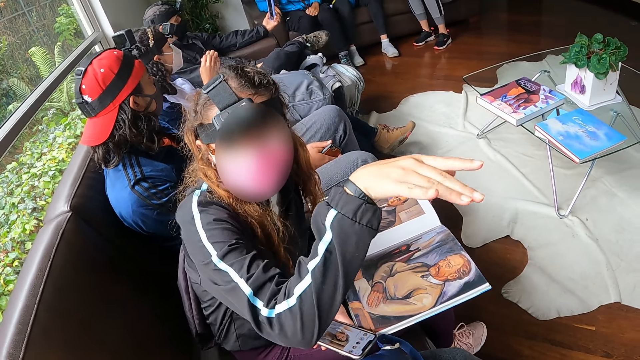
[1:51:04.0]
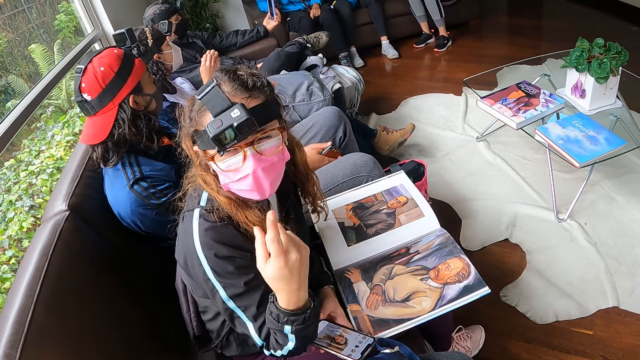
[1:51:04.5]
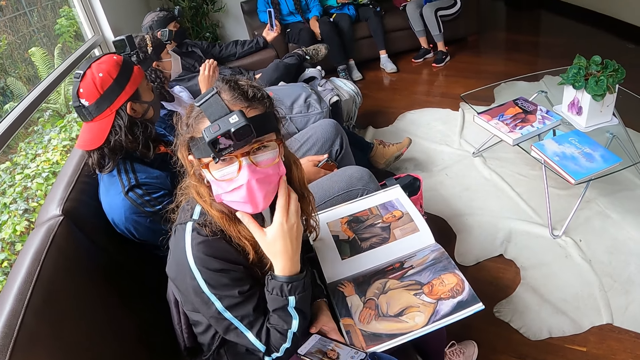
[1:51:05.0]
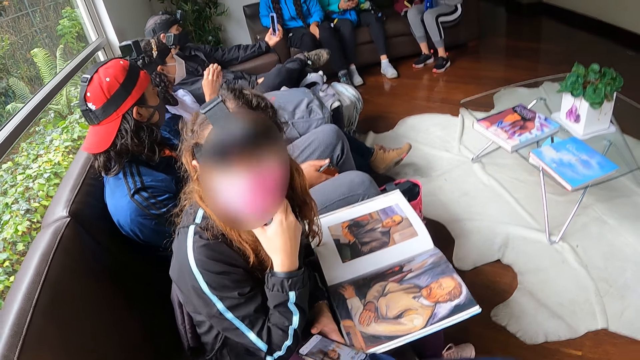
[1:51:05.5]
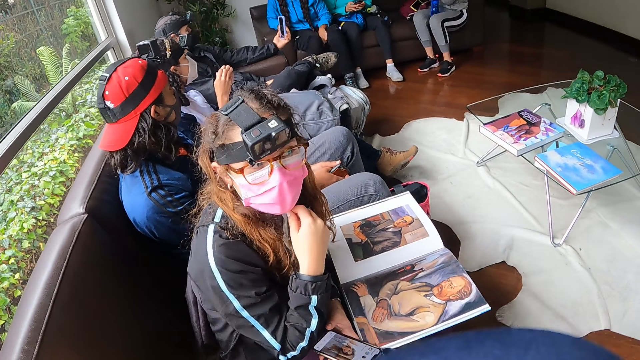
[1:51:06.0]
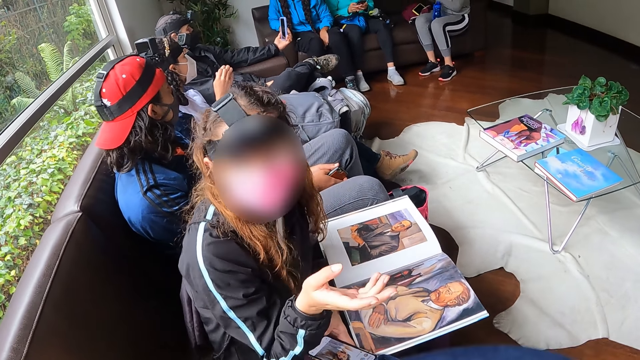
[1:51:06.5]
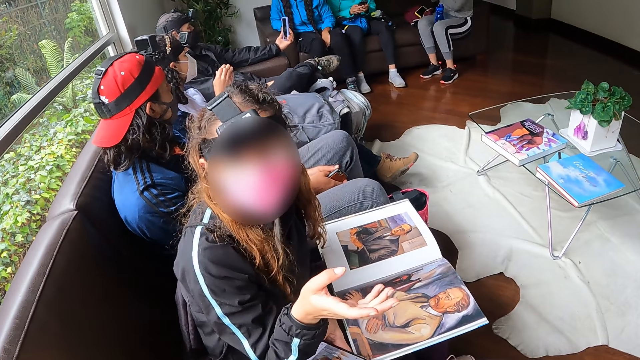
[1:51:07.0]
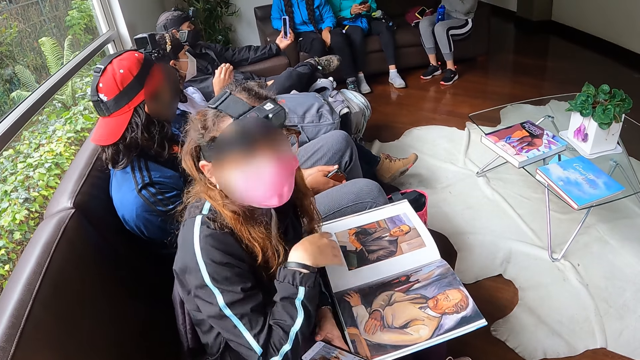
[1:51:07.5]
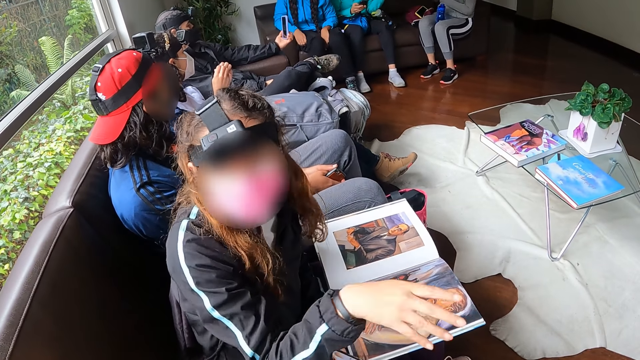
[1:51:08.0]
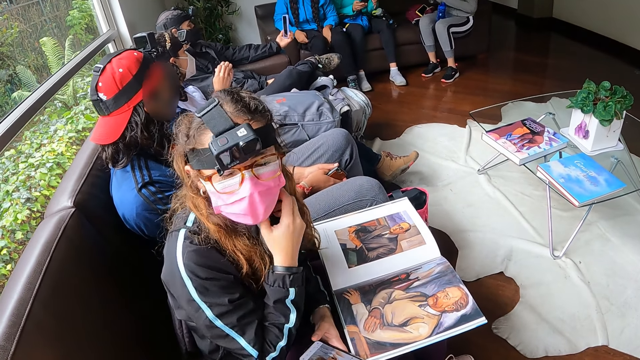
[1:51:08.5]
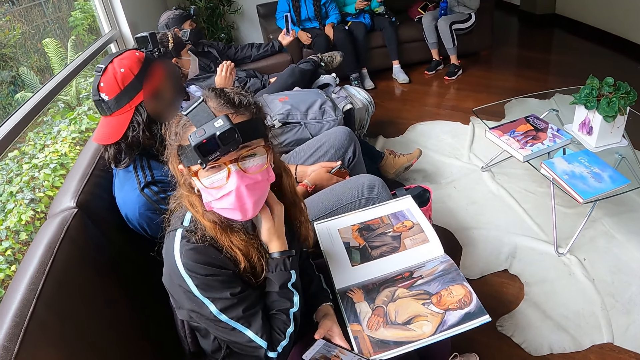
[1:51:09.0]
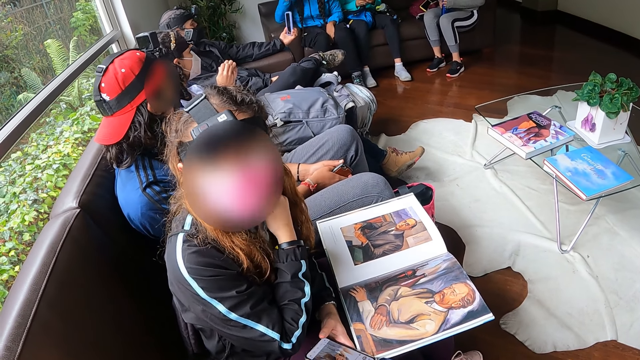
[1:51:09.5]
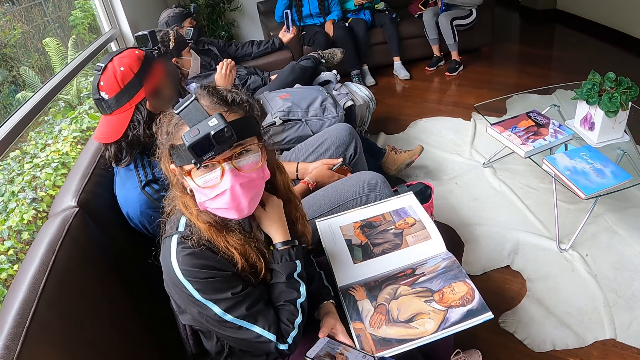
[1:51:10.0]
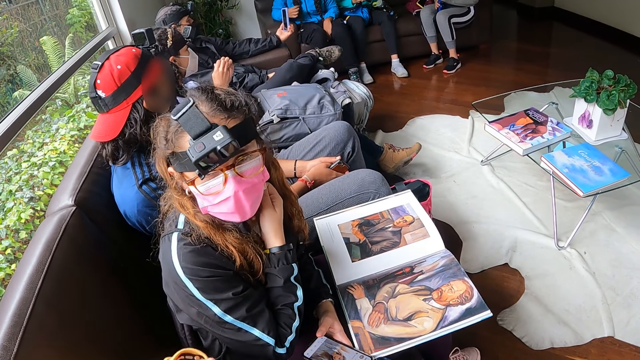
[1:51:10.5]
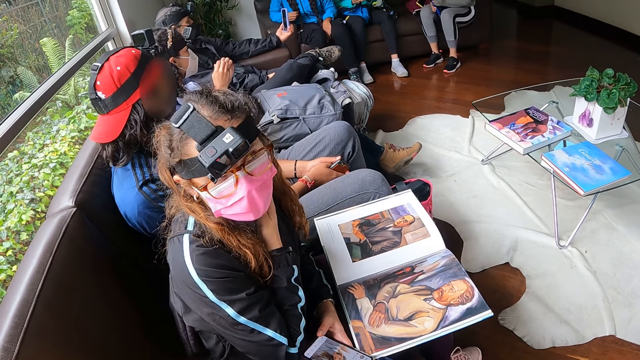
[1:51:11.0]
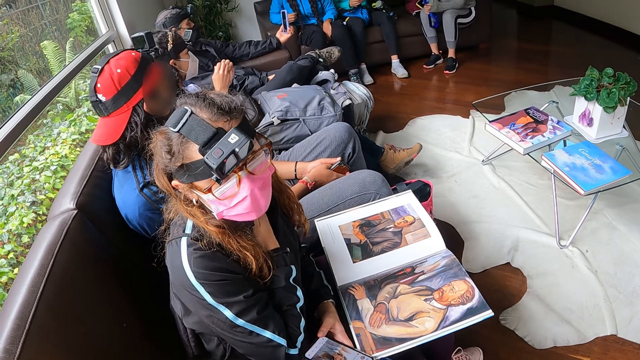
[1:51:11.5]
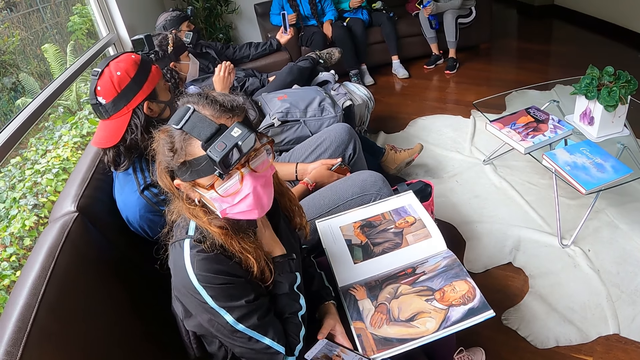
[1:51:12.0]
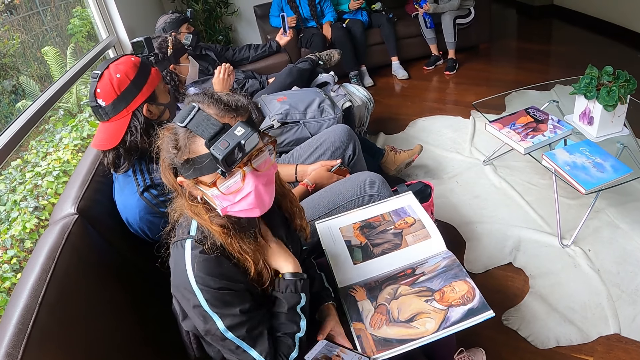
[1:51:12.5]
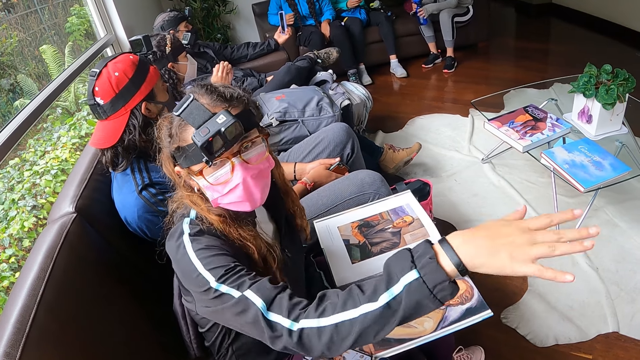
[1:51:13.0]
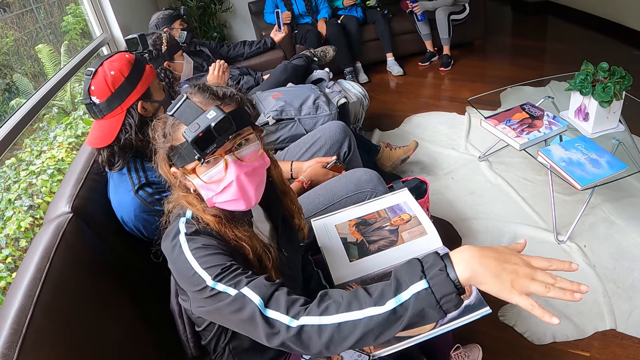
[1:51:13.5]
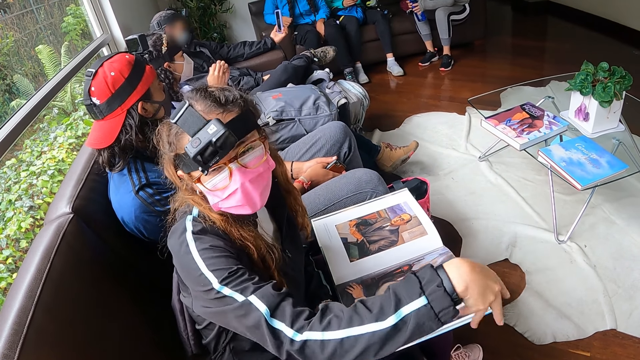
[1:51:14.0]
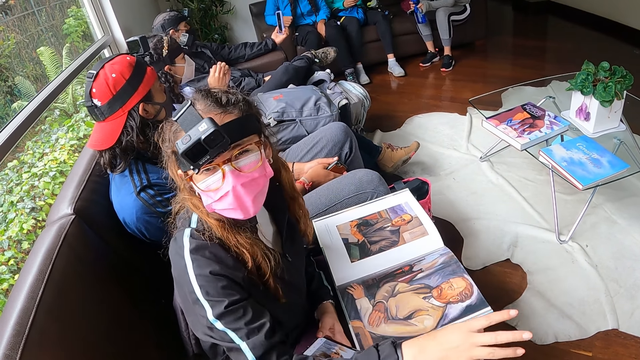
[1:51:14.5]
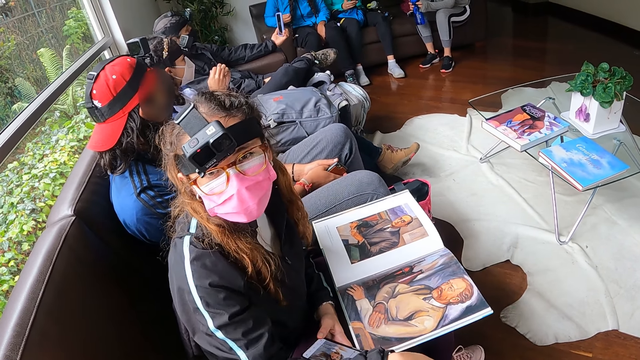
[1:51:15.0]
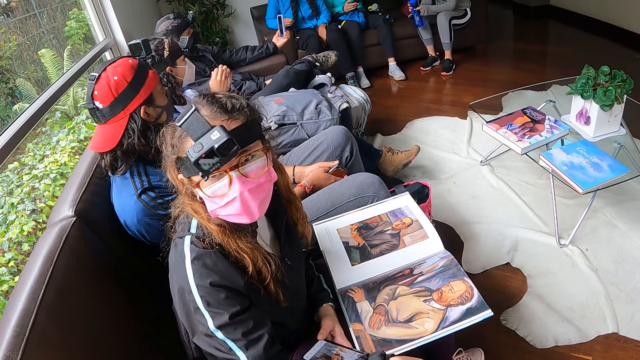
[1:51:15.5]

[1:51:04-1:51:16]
The woman touches her jaw with her right hand. She touches her shirt with her right hand.

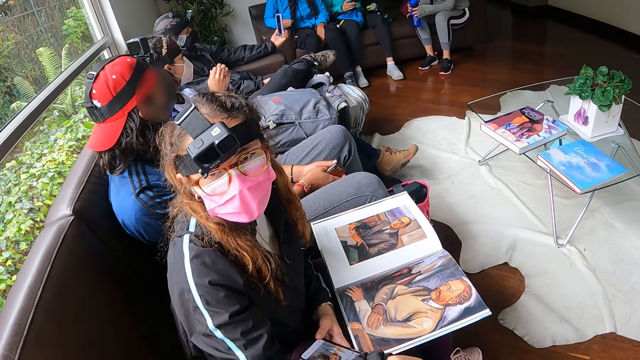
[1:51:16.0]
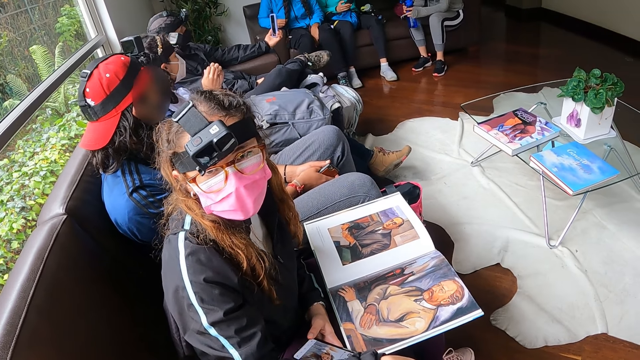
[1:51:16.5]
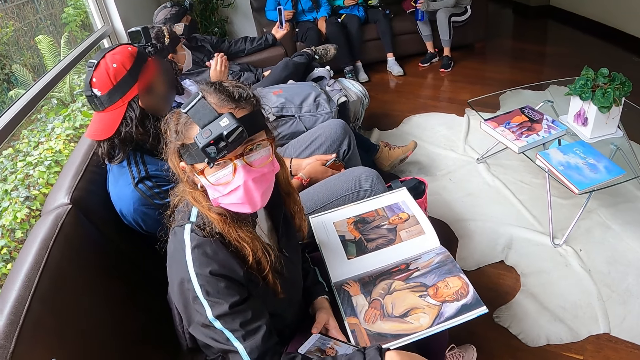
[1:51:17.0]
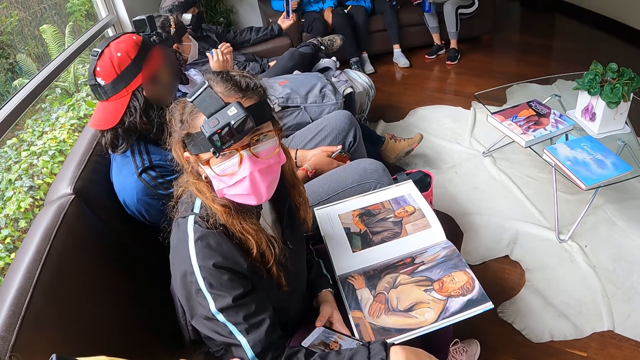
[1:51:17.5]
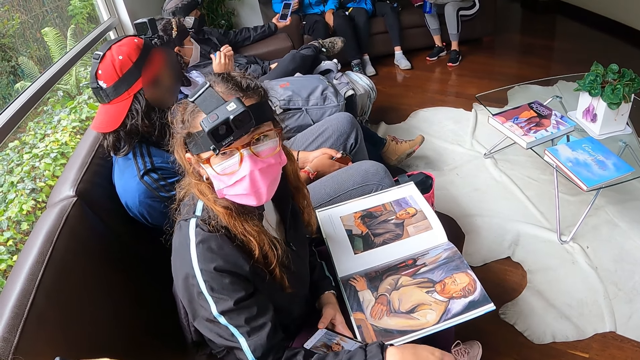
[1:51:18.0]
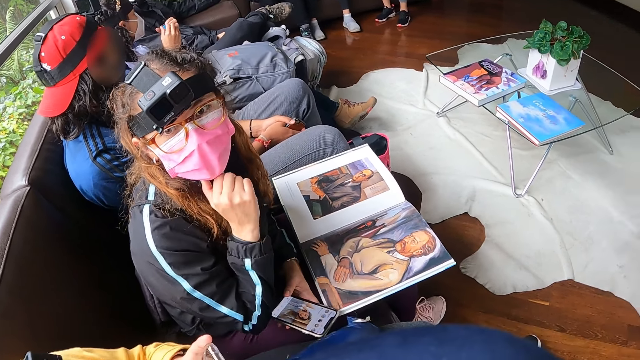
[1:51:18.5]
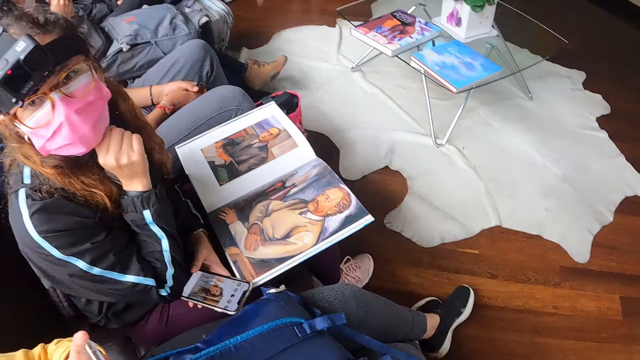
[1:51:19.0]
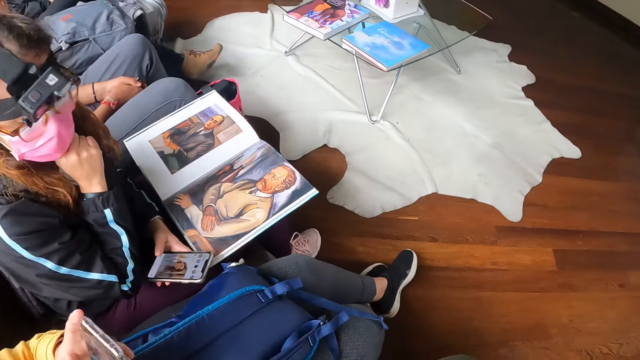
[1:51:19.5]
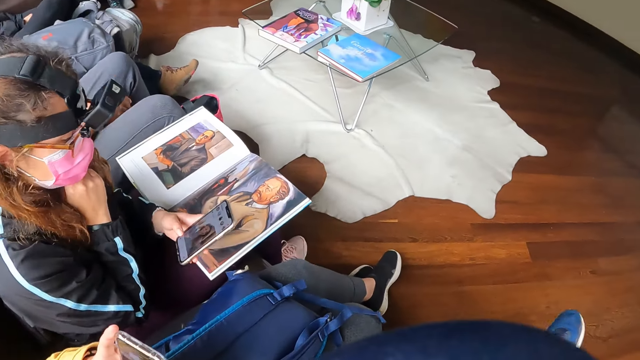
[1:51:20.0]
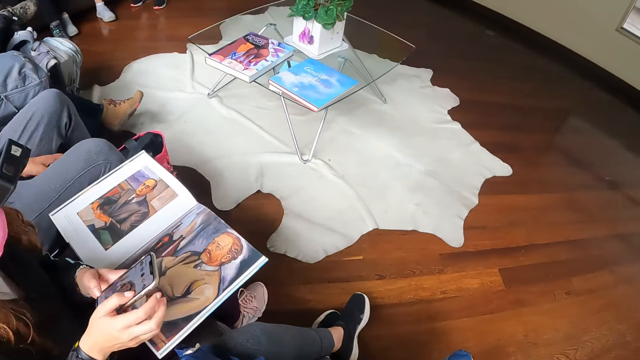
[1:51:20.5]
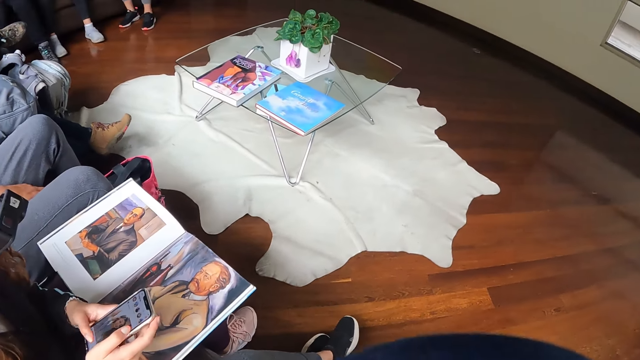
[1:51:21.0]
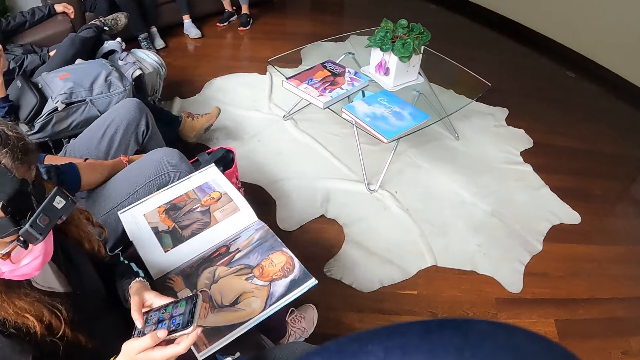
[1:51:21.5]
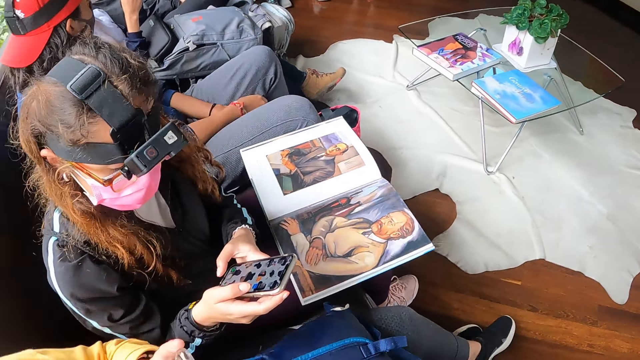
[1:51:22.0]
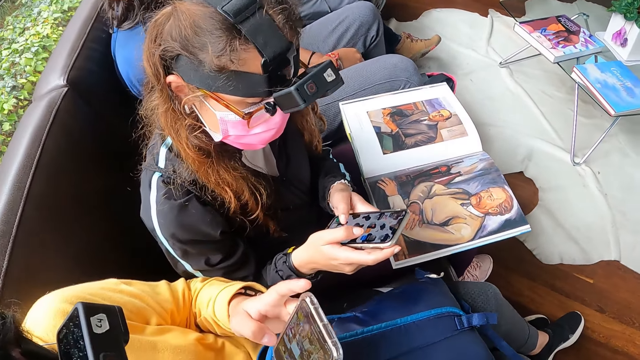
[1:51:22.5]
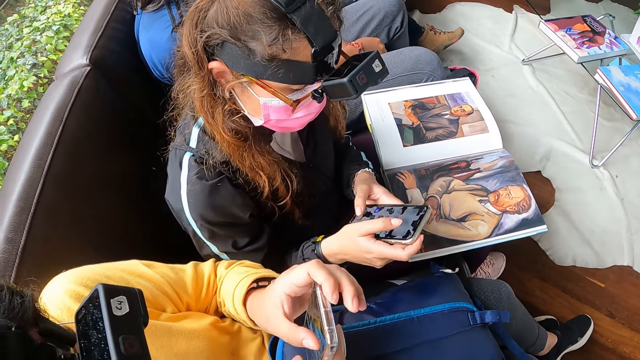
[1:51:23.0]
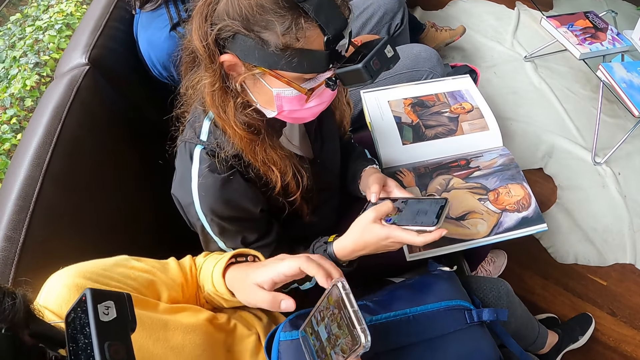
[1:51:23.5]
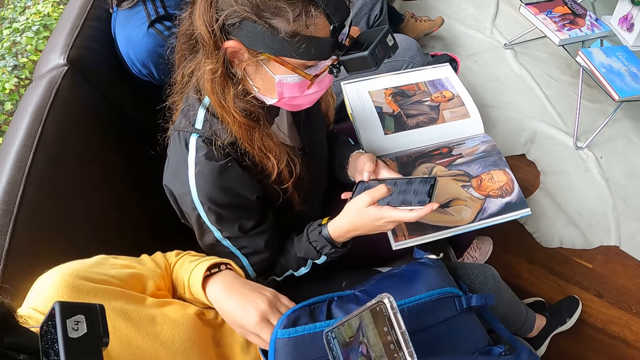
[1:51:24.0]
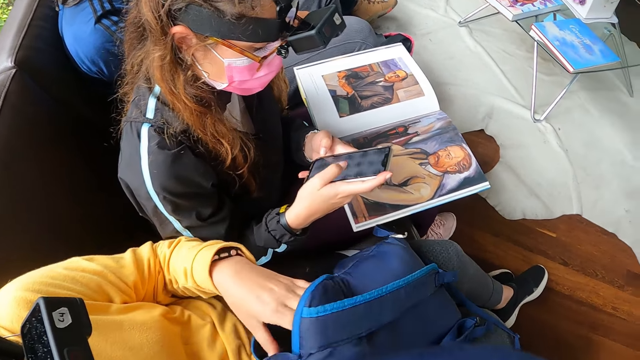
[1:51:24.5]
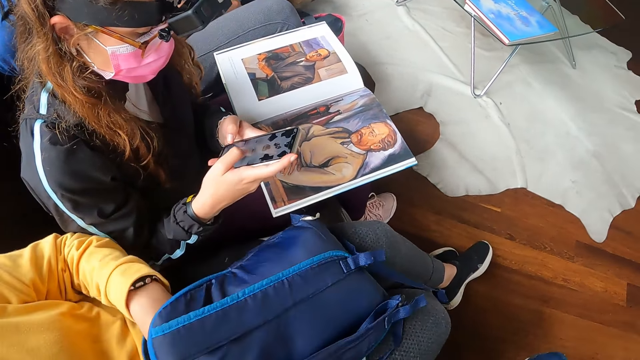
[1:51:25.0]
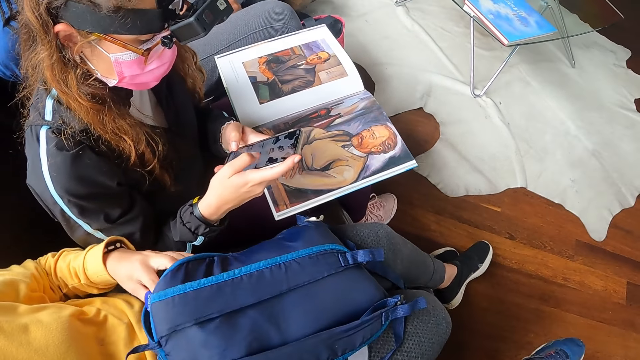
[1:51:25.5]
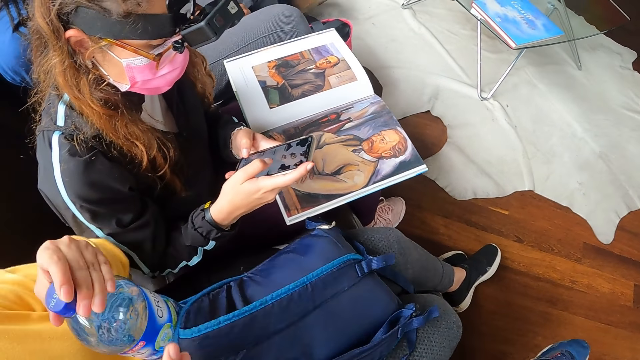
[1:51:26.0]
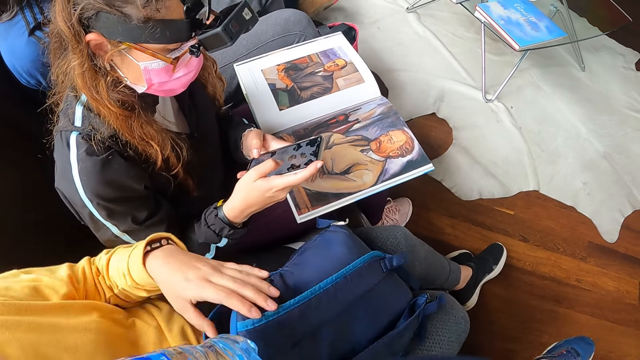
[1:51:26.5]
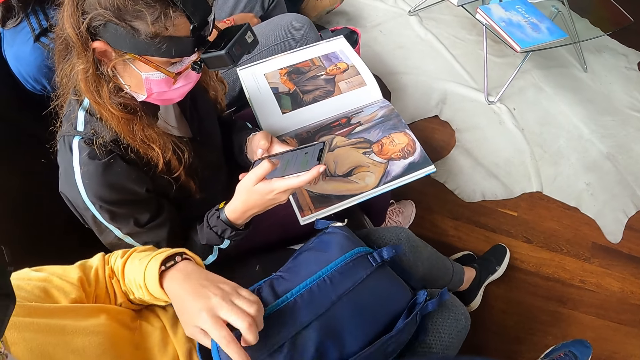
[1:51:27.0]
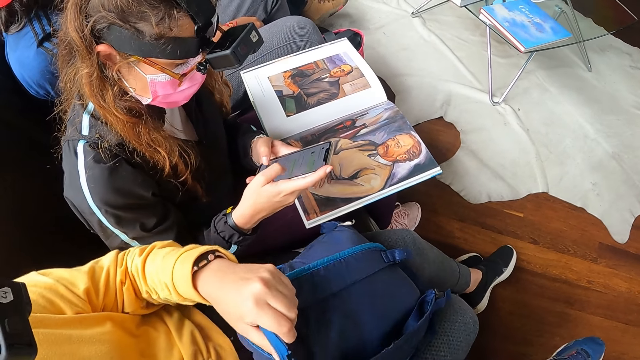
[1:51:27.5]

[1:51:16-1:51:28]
The woman touches her jaw with her right hand. She operates the mobile phone with both hands. The other woman operates the phone. She unzips the bag with her left hand. She pulls out a bottle from the bag with her left hand. She passes the bottle from her left hand to her right hand. She opens the bag with both hands.
